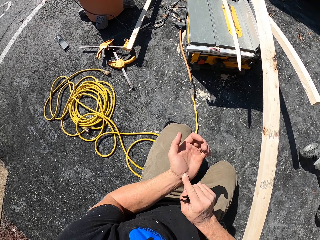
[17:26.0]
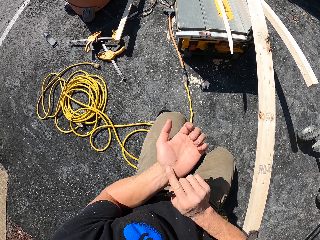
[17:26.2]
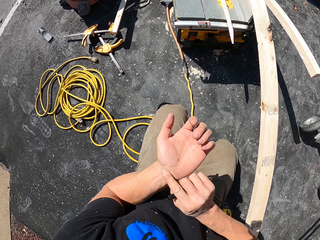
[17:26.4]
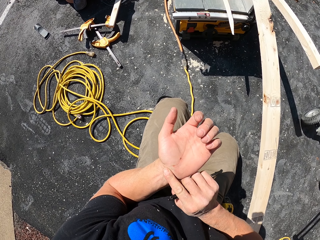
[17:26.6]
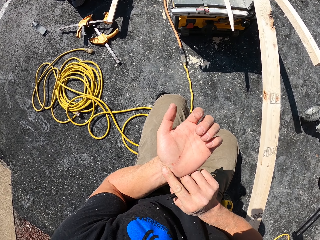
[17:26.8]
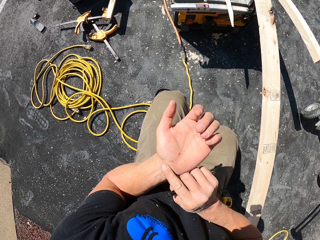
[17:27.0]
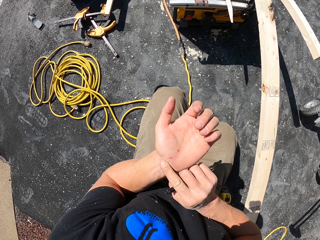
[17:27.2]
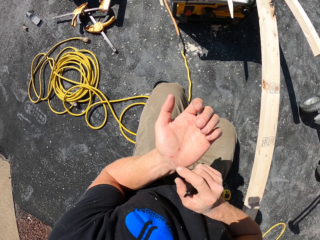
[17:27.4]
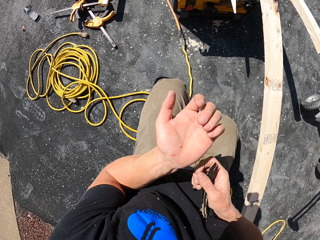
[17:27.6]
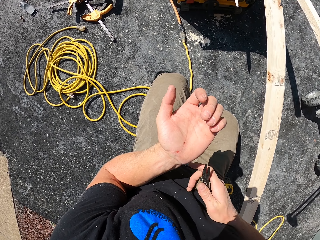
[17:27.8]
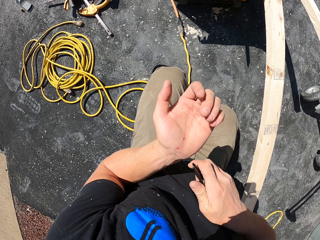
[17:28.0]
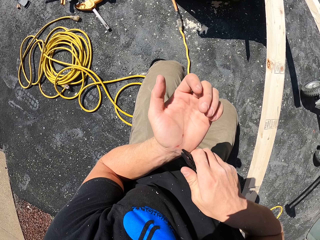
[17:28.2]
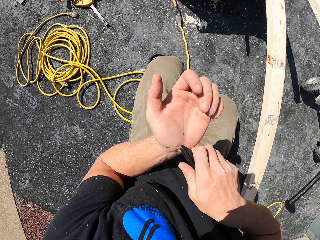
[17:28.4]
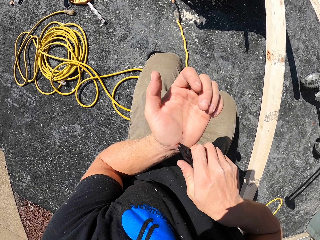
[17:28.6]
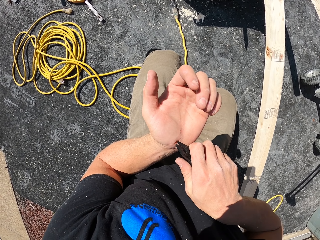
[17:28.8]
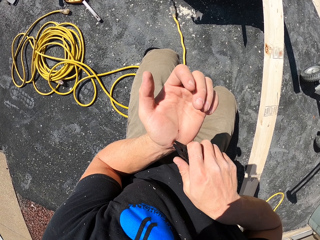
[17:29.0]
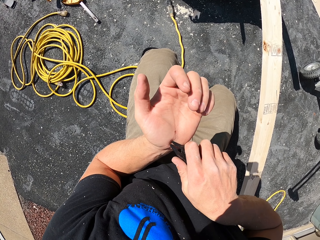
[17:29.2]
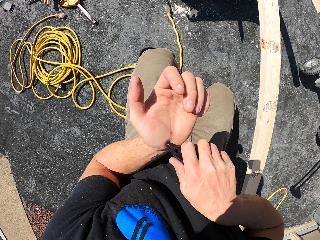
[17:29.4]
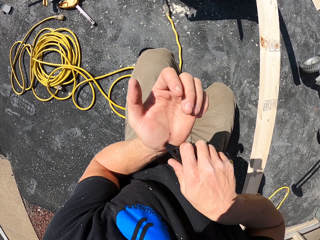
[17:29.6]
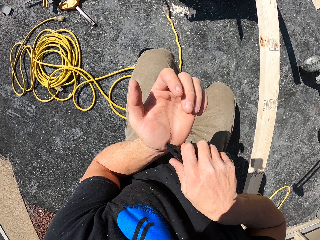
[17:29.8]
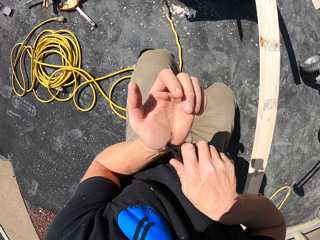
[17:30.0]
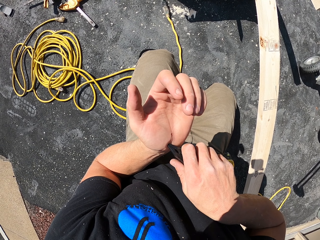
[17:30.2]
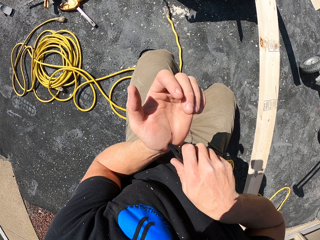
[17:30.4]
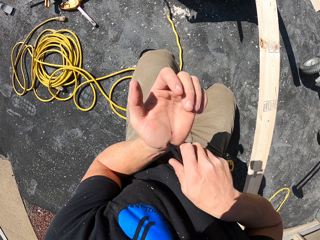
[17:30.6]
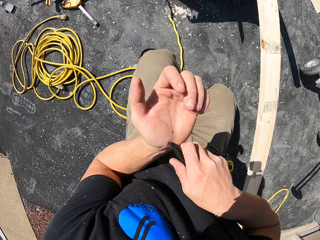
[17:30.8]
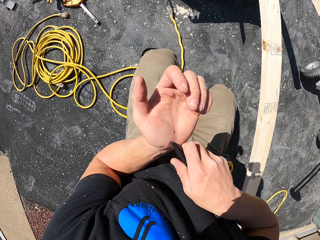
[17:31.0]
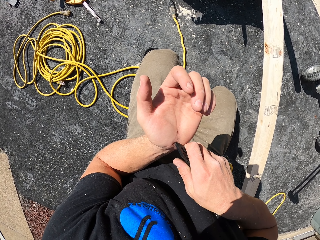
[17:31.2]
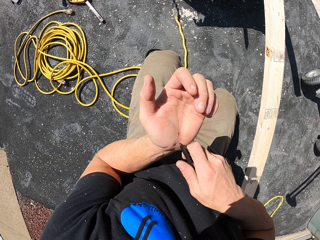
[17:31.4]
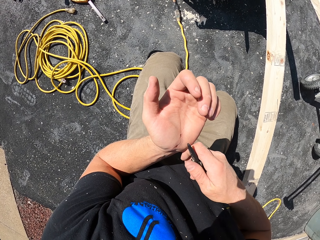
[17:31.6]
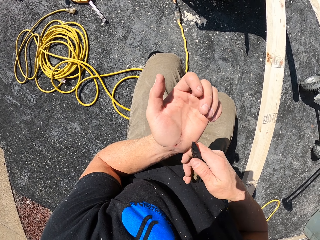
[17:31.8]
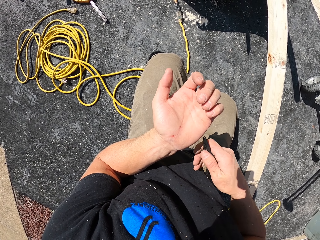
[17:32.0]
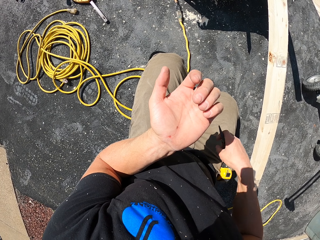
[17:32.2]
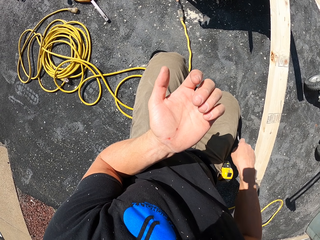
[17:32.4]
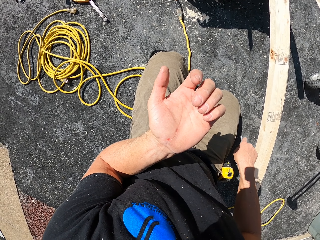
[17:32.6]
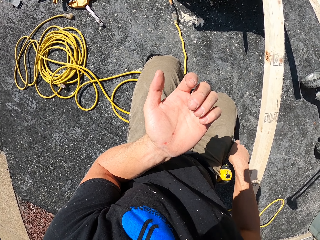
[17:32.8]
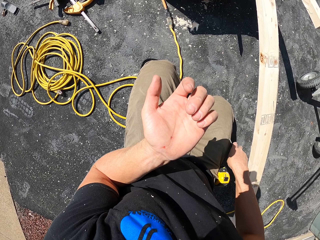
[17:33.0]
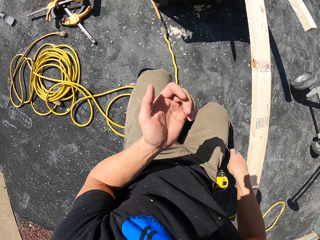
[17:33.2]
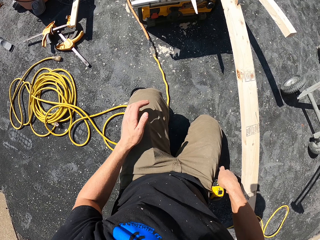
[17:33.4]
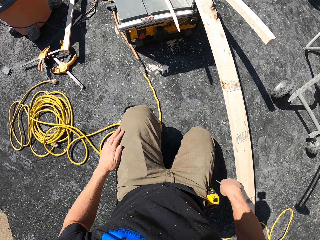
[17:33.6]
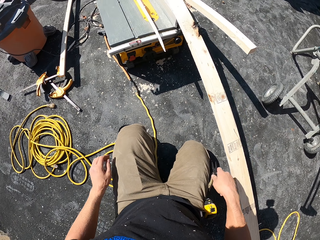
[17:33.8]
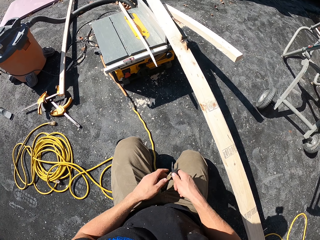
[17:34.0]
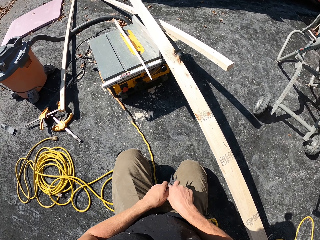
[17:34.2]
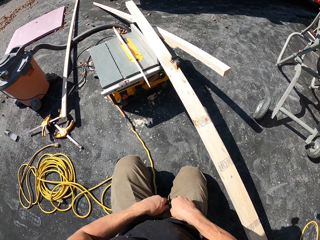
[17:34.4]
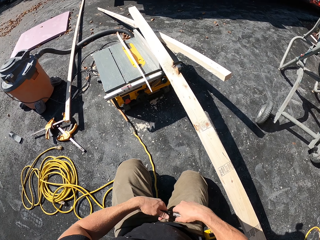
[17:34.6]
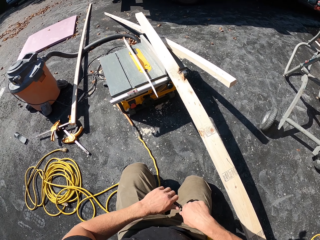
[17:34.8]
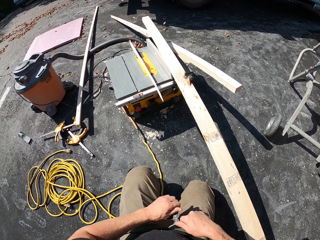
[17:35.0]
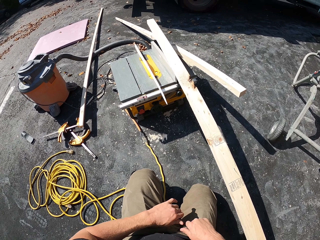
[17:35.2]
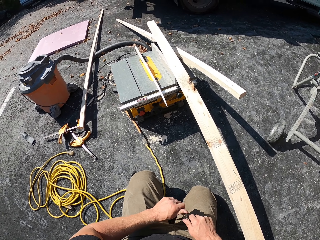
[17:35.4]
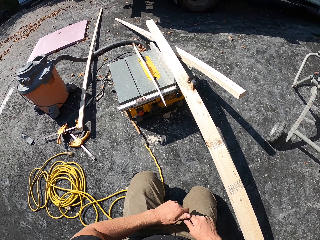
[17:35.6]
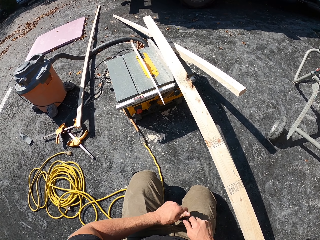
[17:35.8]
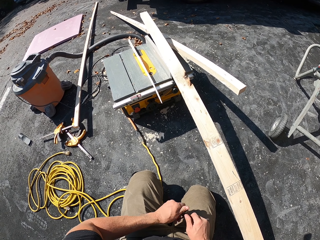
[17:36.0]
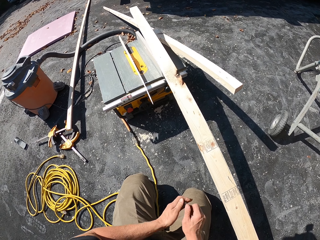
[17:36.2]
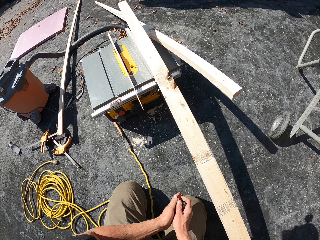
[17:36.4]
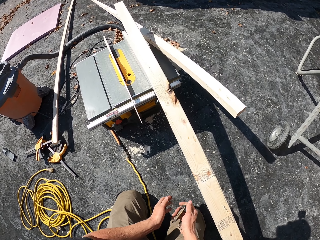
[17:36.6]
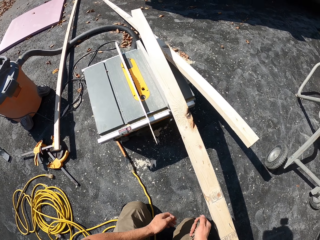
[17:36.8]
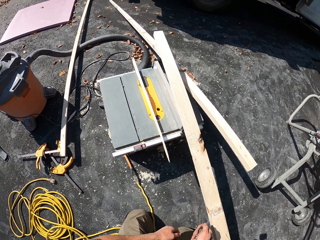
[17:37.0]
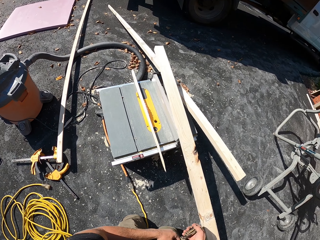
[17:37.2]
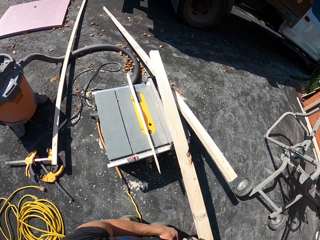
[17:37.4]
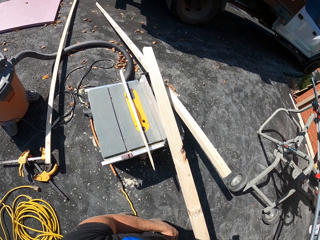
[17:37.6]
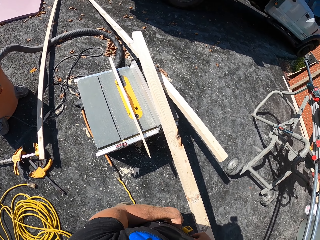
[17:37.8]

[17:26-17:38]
The camera wearer picks wood particles from the left hand with multitool pliers. They fold the pliers and put the multitool in the pockets.

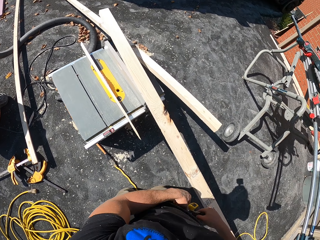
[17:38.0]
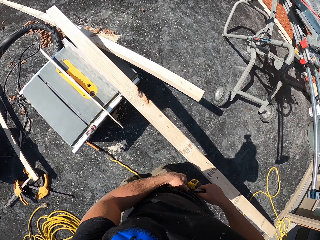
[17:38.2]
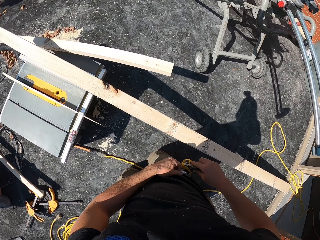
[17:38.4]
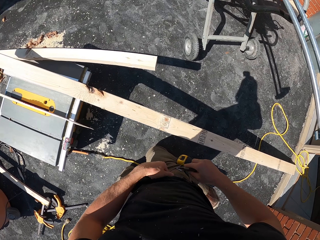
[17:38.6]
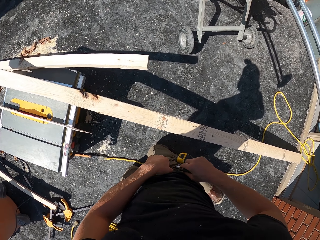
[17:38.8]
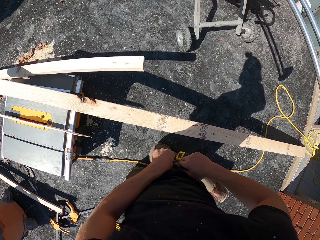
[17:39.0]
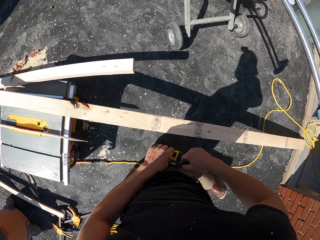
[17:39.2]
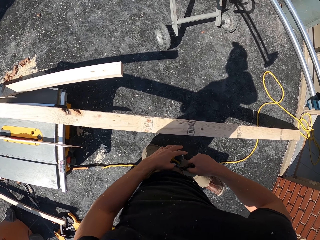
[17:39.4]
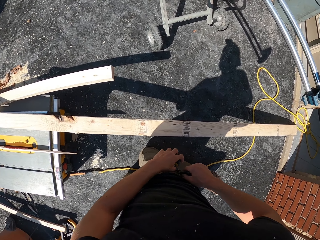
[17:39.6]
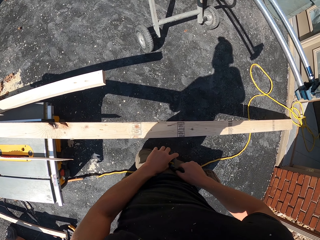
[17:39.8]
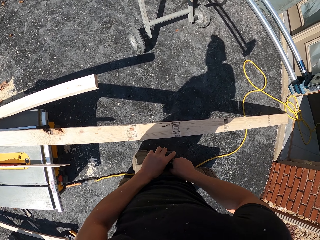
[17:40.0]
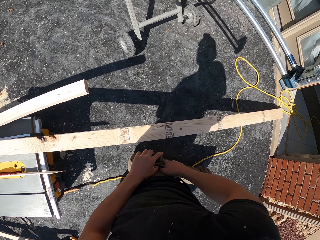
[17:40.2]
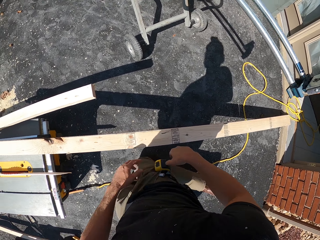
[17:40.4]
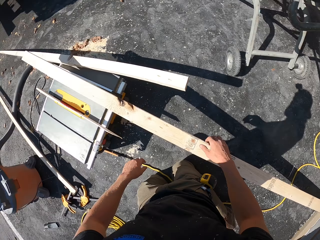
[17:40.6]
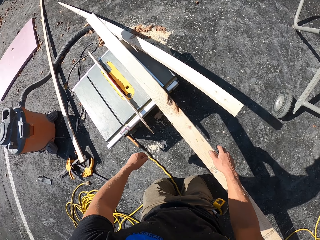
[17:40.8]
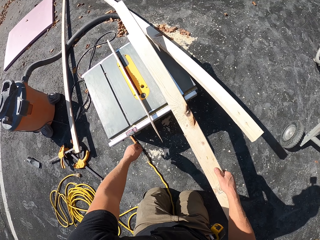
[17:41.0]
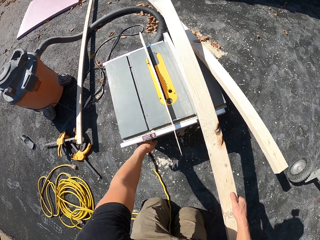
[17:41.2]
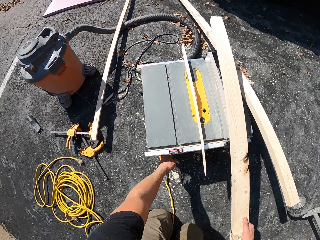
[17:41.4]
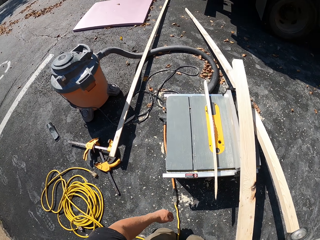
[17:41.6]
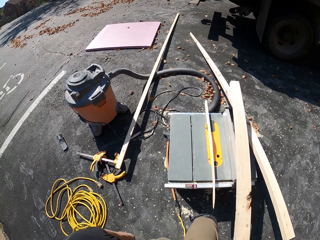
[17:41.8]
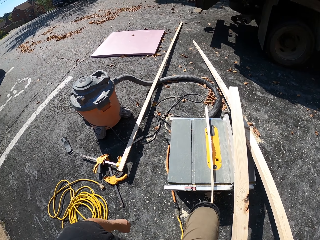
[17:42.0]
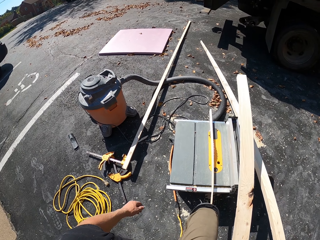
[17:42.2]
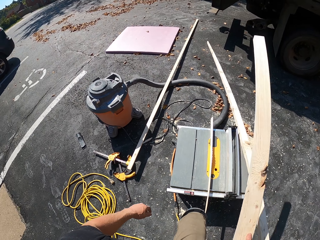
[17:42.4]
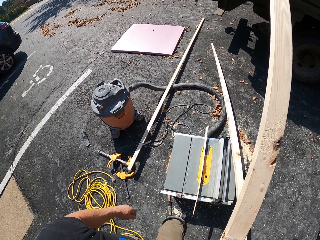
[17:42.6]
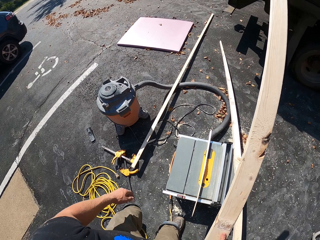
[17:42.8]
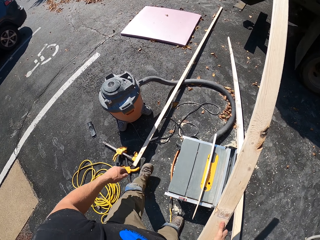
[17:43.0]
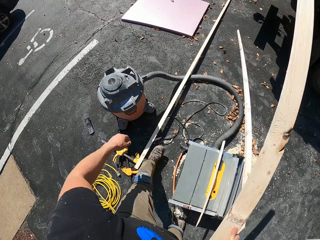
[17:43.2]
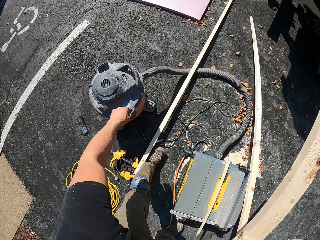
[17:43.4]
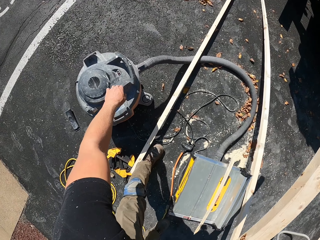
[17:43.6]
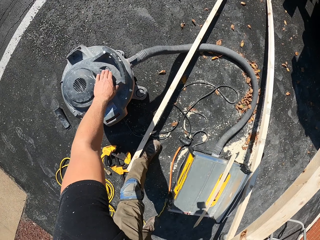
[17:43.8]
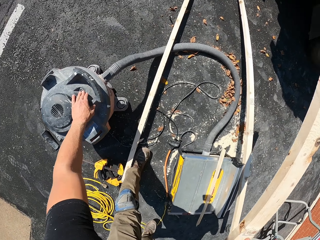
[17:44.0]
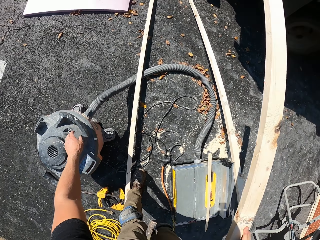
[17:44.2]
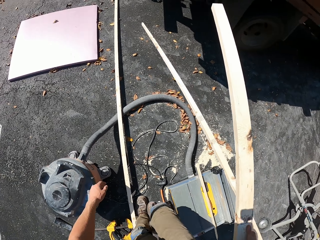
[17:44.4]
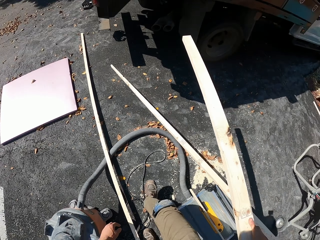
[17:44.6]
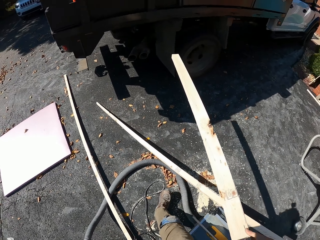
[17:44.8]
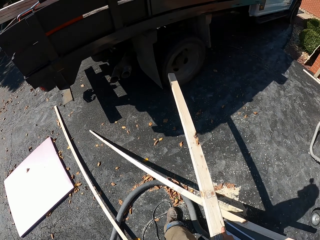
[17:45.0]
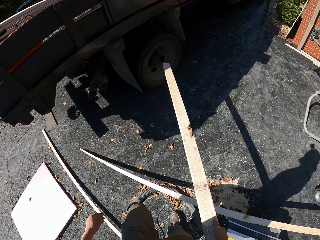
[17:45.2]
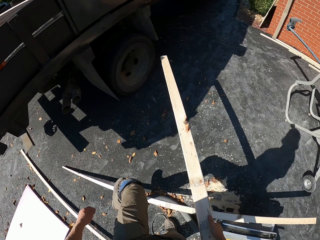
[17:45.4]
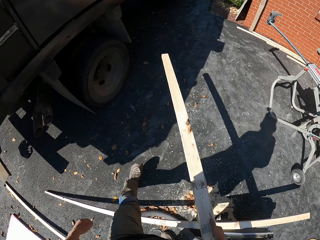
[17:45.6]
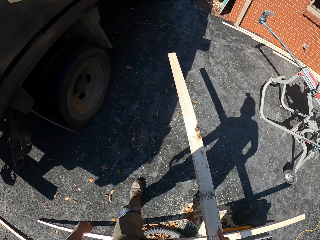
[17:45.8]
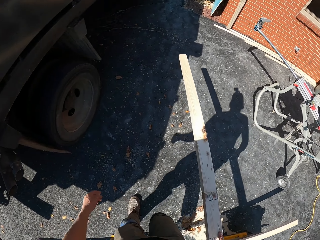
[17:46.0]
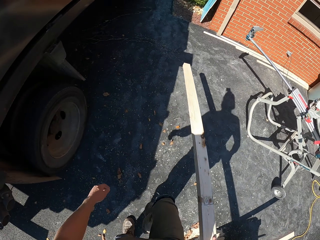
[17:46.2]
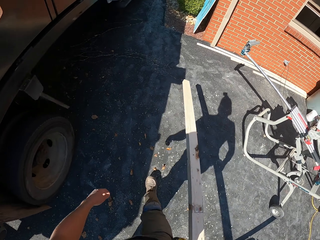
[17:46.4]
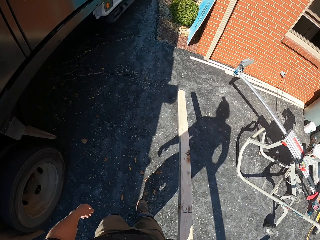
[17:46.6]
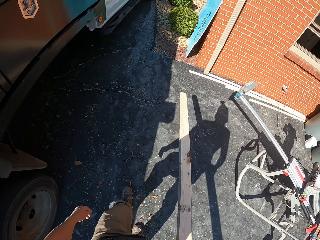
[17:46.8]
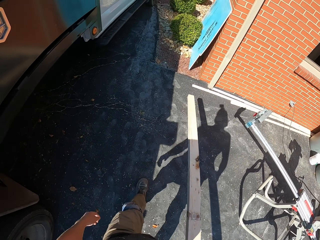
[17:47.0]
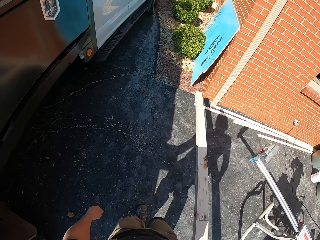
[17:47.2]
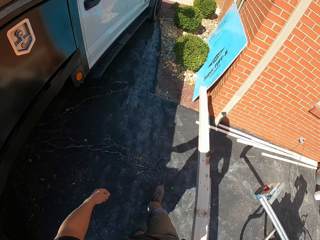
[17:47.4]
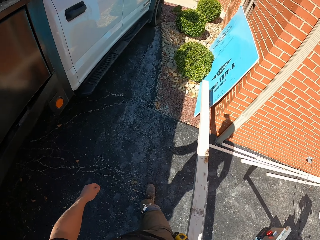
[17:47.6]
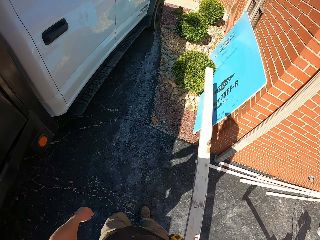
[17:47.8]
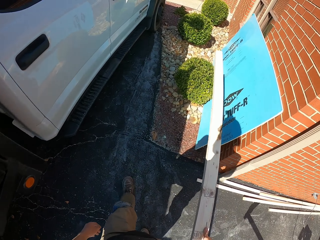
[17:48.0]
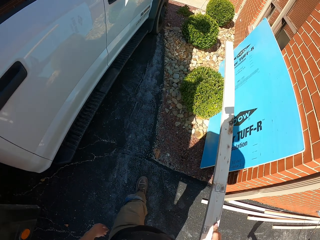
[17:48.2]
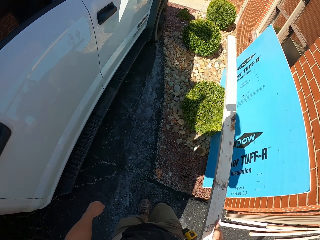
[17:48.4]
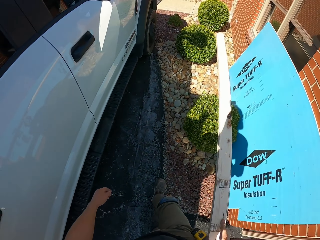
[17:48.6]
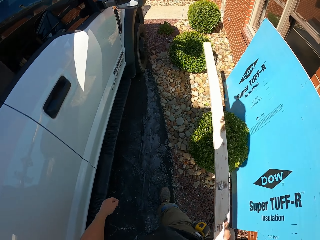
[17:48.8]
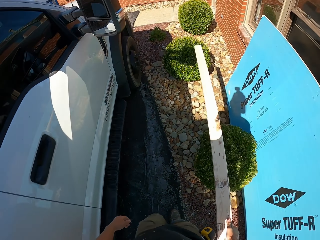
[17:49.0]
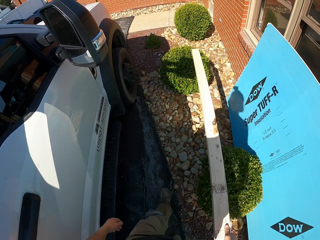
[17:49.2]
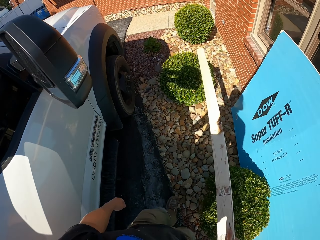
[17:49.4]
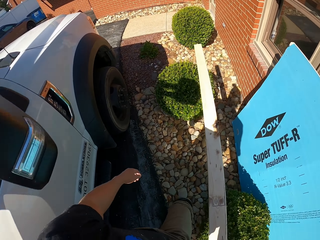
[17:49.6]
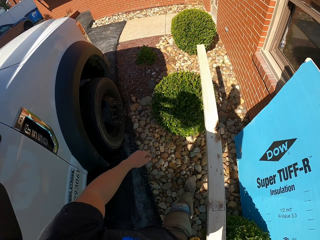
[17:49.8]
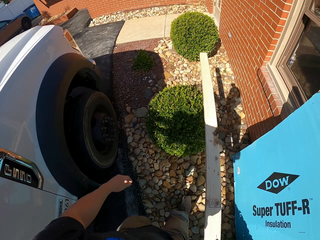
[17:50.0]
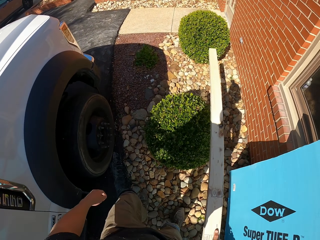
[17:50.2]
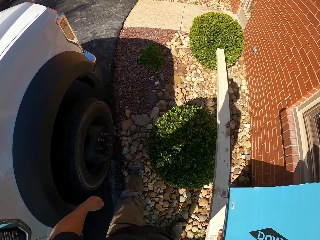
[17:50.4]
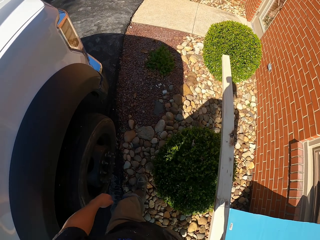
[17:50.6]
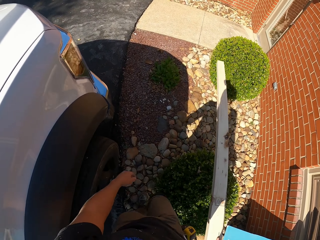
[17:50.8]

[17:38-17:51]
The camera wearer puts the knife on the pocket. They pick the wood, touch something, switch the machine, and walk around.
